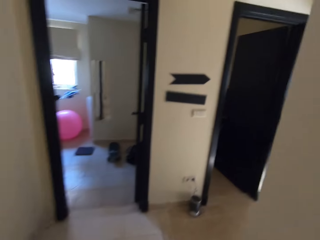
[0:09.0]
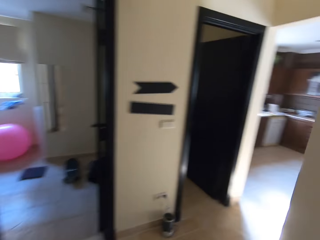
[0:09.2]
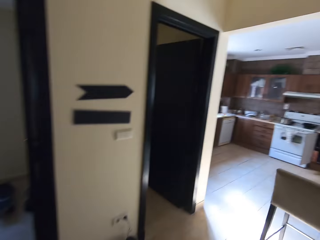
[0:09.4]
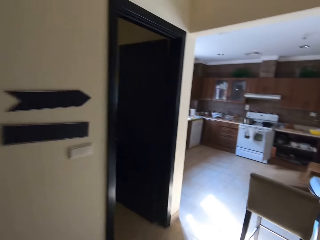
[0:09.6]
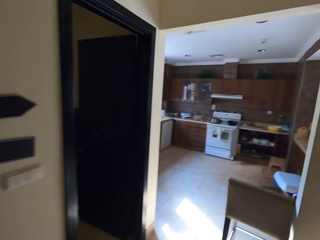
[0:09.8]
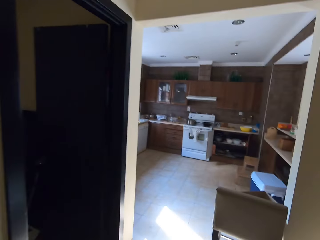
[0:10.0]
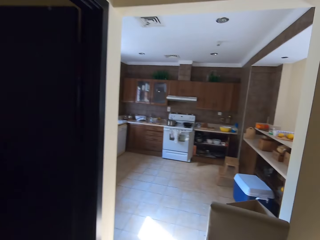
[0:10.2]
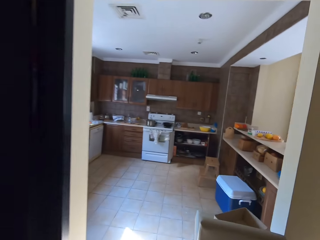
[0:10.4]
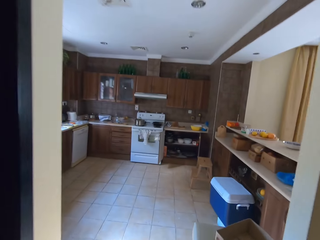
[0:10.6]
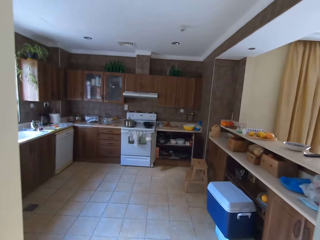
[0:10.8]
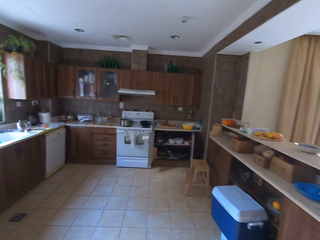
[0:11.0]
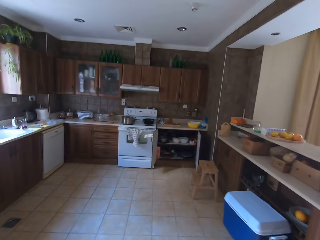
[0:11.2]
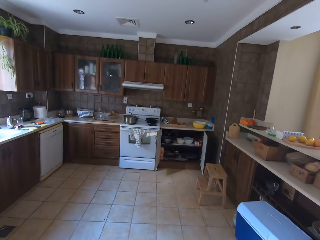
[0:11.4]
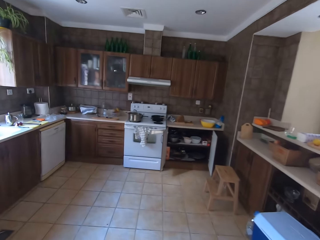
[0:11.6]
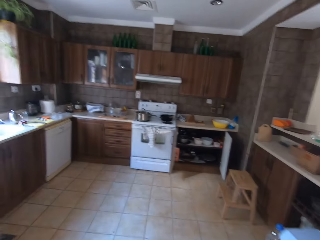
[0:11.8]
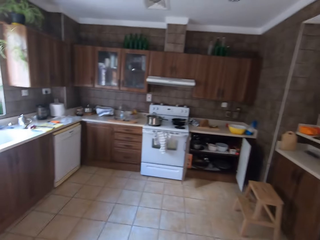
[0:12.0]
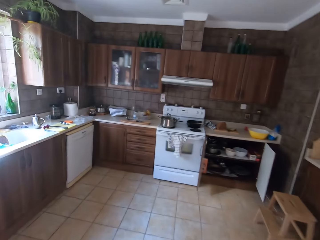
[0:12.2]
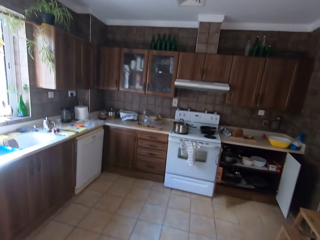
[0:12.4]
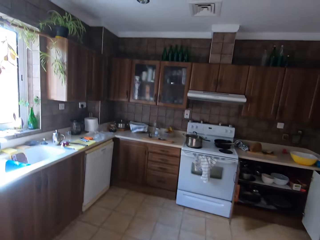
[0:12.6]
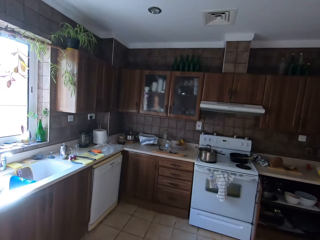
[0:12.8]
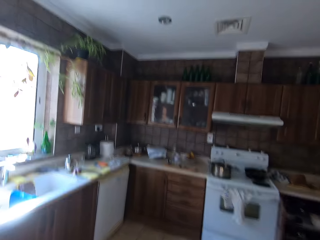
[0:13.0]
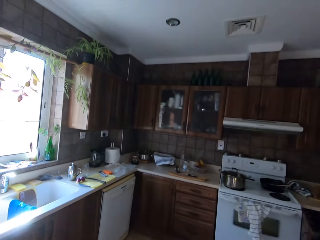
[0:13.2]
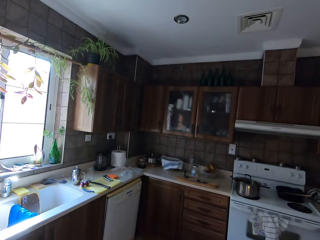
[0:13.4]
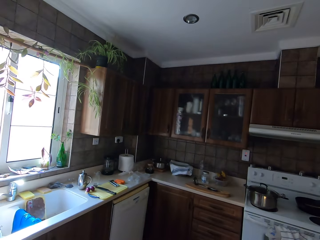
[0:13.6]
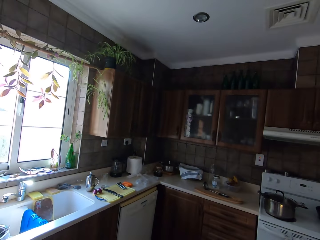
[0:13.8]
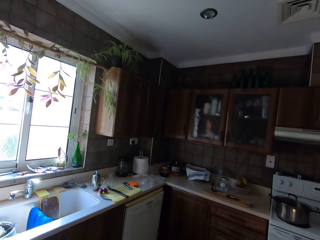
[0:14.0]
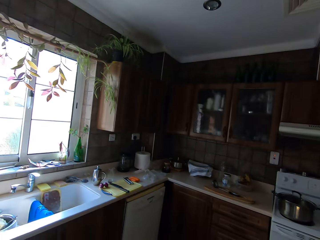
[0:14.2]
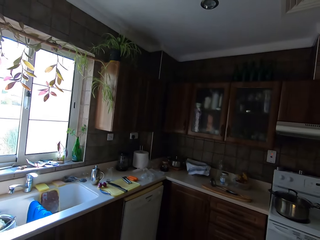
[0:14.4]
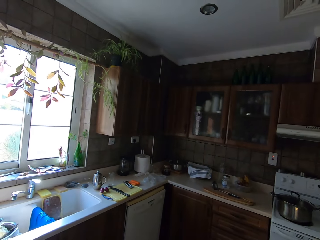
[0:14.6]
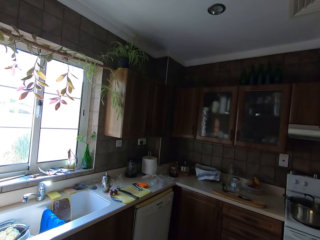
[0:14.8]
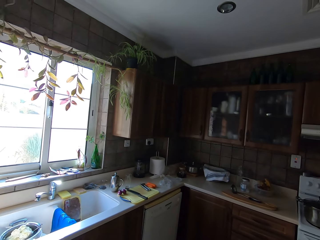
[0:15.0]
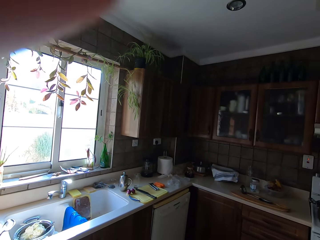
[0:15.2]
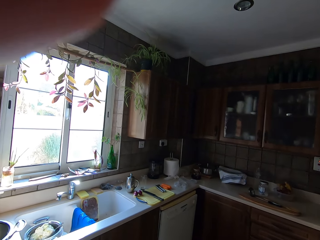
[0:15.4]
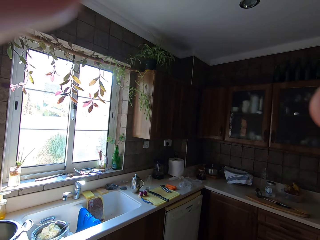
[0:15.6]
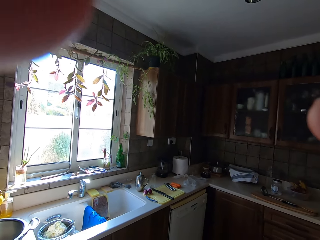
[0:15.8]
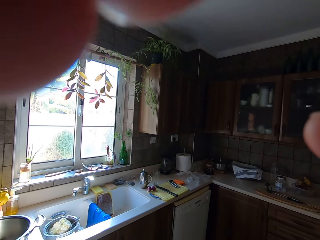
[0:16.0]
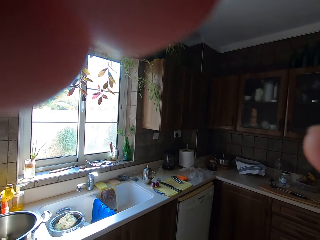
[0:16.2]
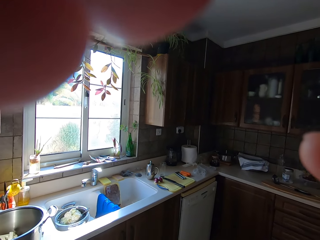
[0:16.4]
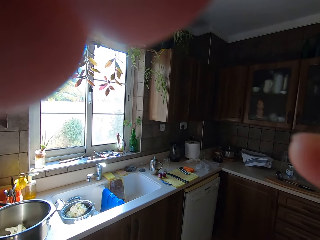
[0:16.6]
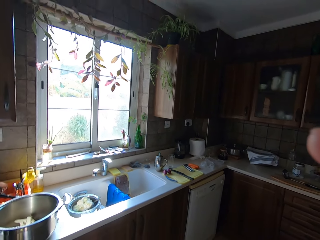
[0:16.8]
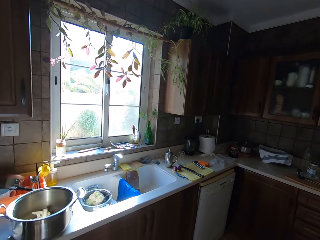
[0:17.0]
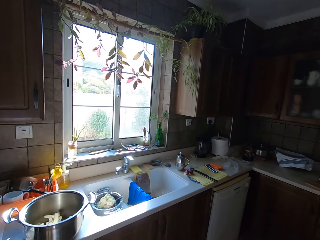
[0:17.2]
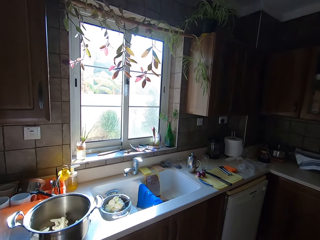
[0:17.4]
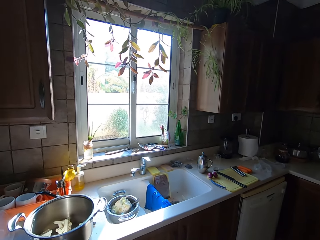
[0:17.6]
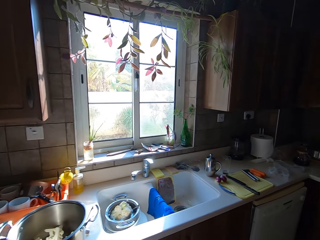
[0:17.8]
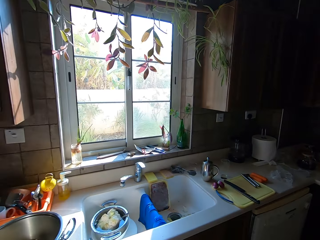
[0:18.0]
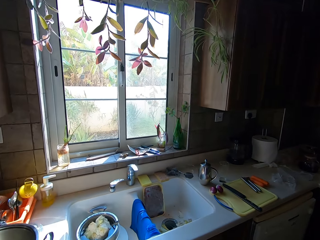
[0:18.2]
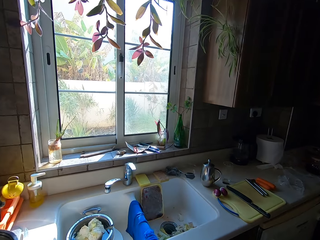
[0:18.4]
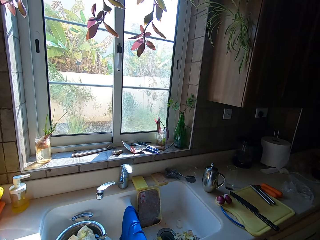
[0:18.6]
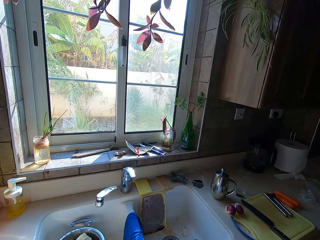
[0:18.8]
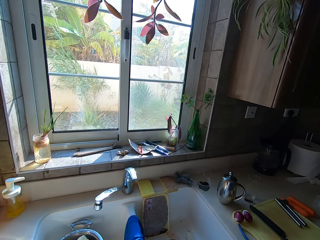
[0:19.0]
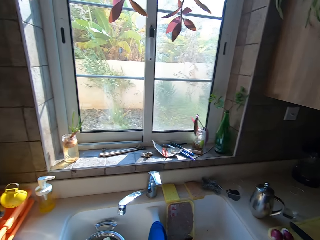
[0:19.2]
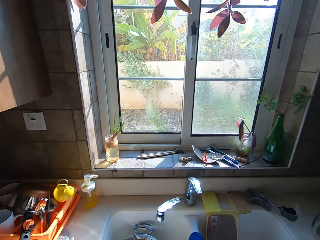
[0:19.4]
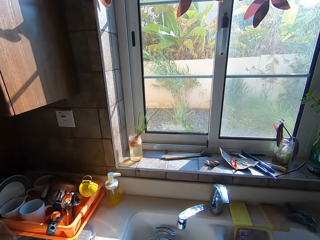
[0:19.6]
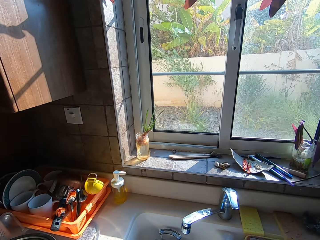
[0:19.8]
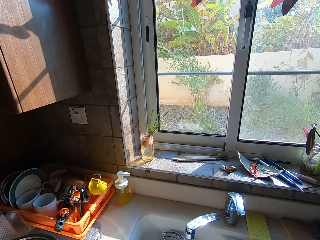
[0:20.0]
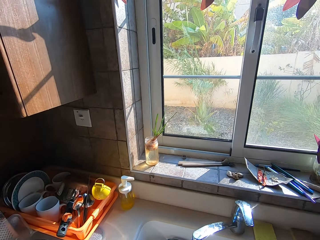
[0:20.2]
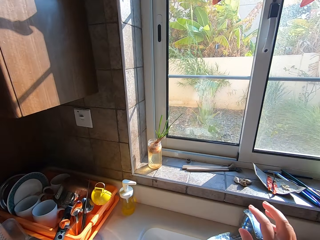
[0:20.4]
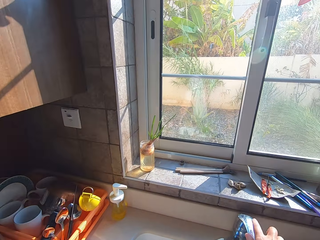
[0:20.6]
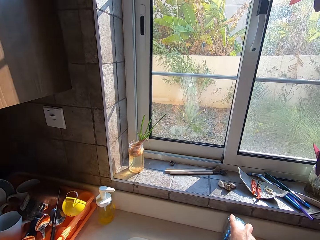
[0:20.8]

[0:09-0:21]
The camera wearer speaks. They walk into a kitchen. They speak. They look around the kitchen. They adjust a camera. They walk around the kitchen. They walk towards a sink.

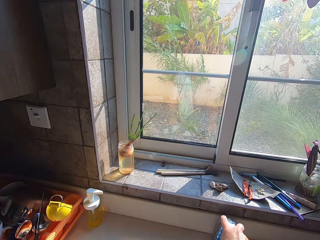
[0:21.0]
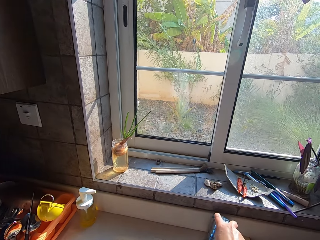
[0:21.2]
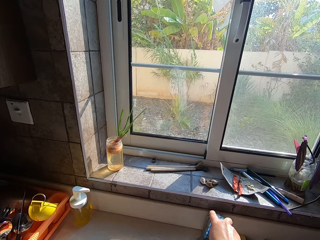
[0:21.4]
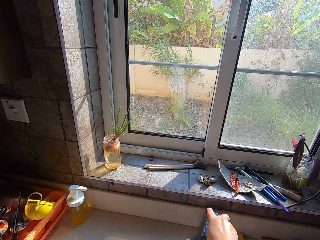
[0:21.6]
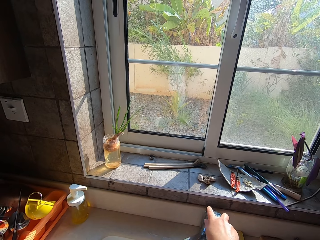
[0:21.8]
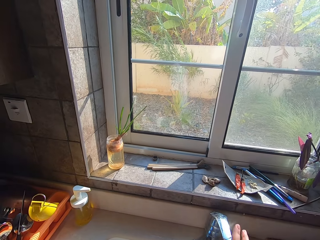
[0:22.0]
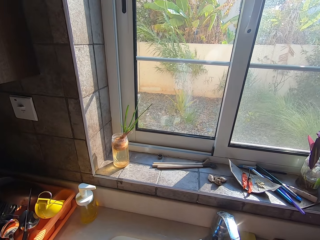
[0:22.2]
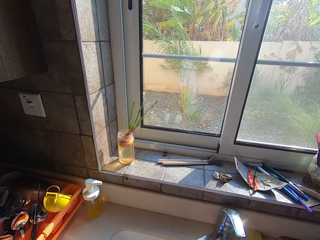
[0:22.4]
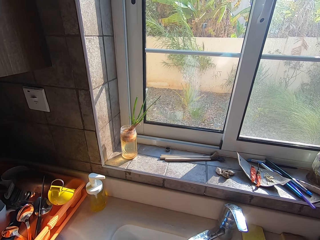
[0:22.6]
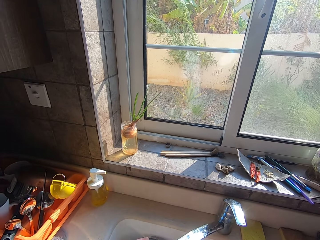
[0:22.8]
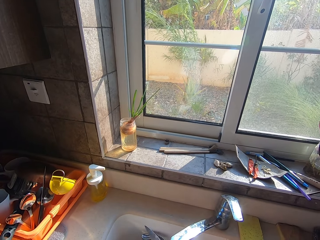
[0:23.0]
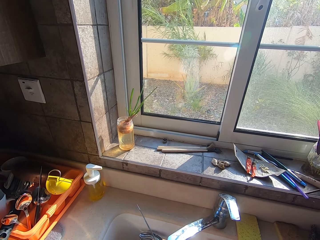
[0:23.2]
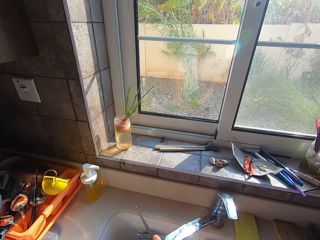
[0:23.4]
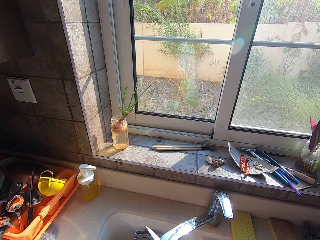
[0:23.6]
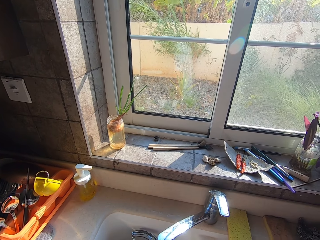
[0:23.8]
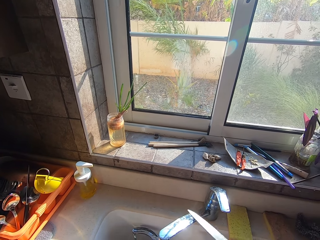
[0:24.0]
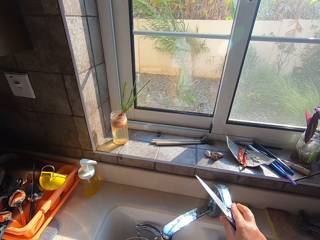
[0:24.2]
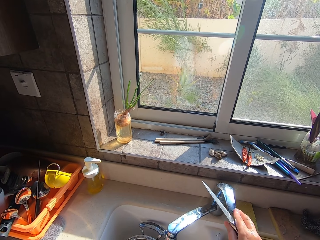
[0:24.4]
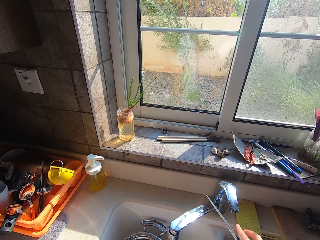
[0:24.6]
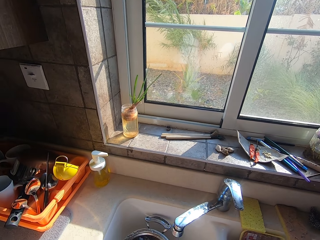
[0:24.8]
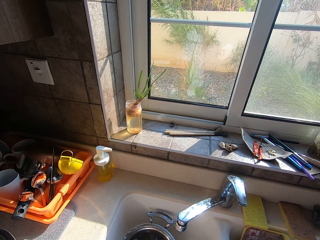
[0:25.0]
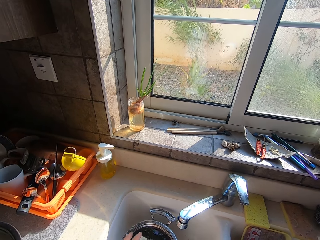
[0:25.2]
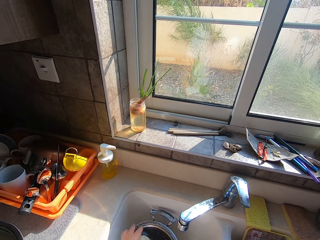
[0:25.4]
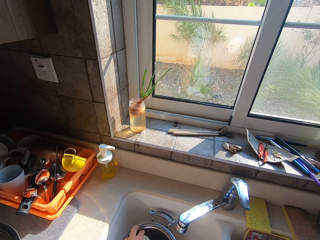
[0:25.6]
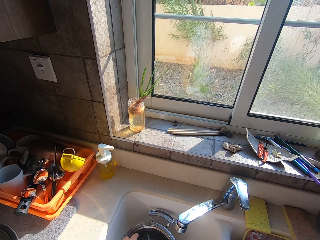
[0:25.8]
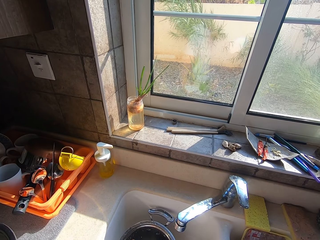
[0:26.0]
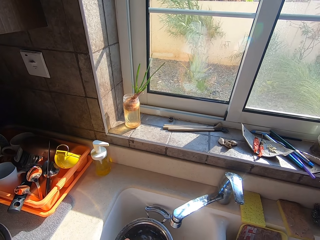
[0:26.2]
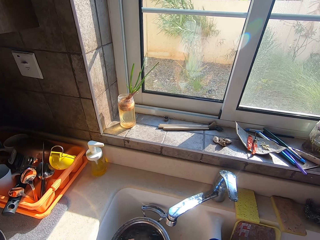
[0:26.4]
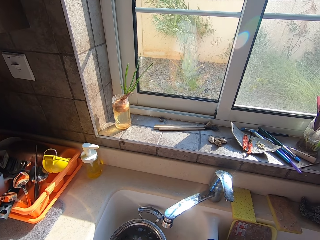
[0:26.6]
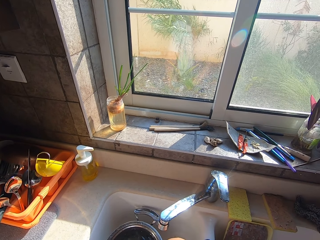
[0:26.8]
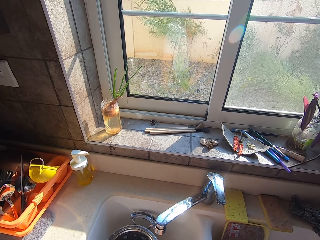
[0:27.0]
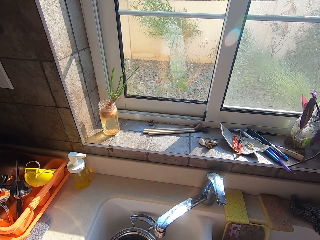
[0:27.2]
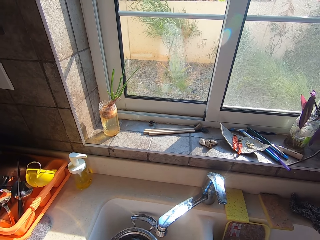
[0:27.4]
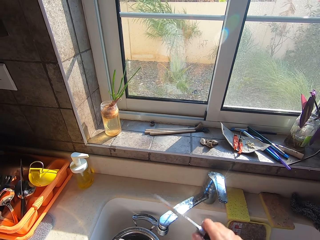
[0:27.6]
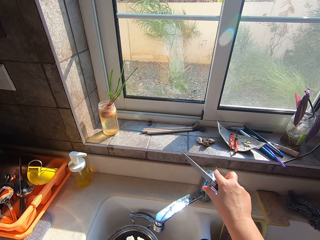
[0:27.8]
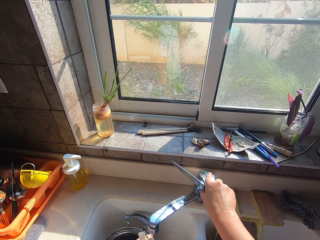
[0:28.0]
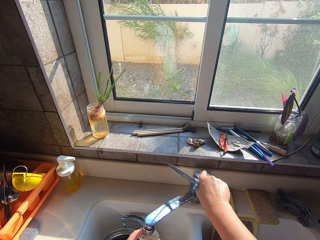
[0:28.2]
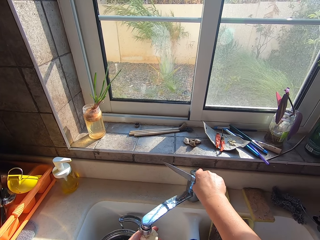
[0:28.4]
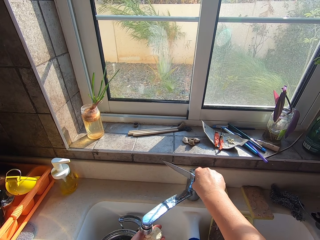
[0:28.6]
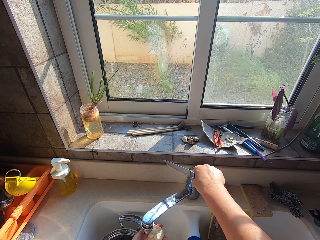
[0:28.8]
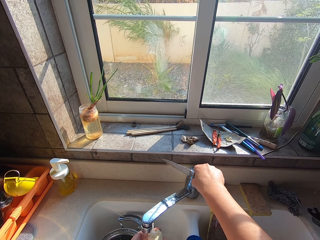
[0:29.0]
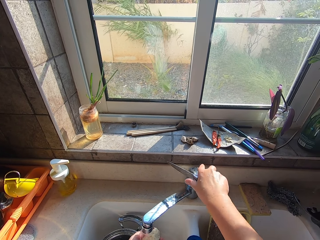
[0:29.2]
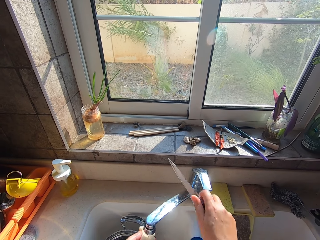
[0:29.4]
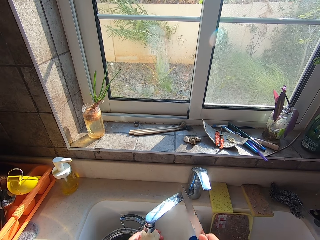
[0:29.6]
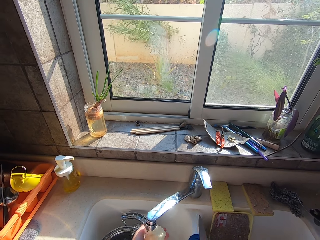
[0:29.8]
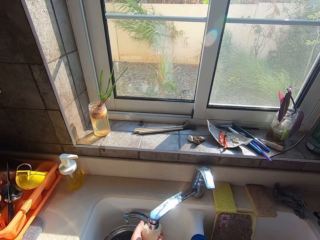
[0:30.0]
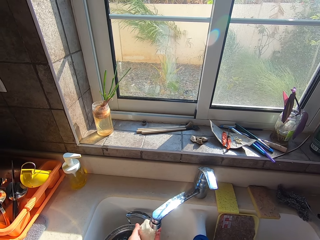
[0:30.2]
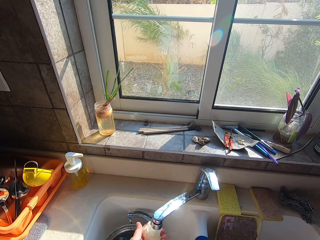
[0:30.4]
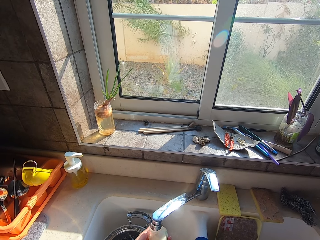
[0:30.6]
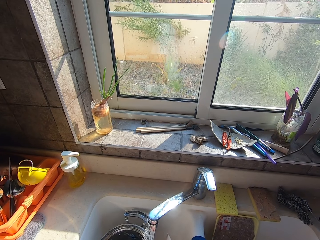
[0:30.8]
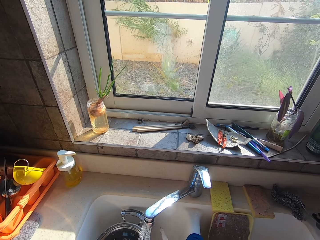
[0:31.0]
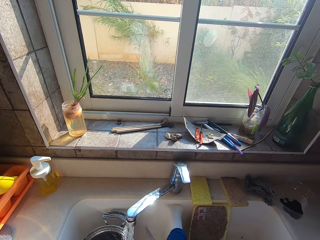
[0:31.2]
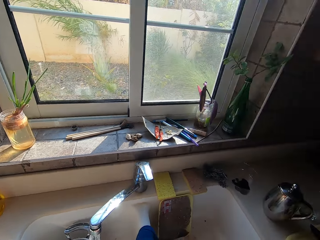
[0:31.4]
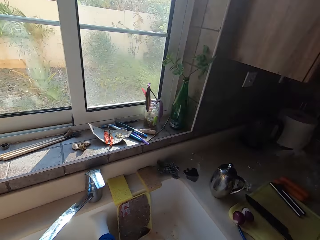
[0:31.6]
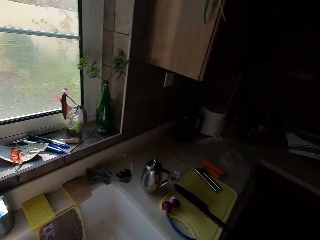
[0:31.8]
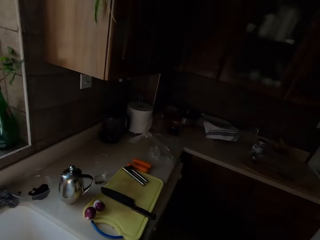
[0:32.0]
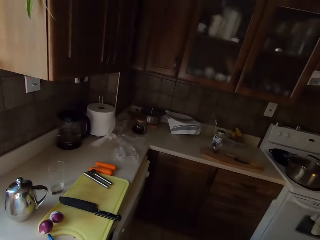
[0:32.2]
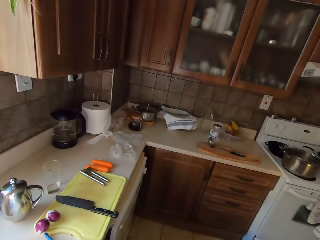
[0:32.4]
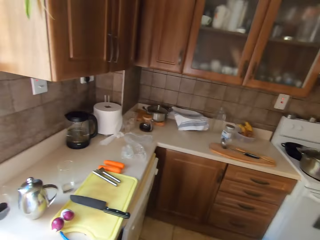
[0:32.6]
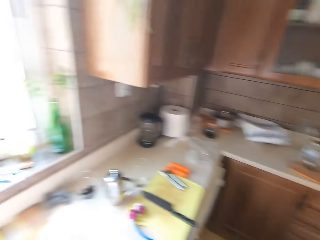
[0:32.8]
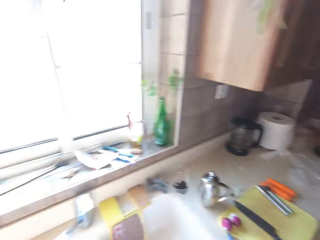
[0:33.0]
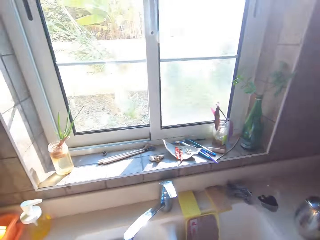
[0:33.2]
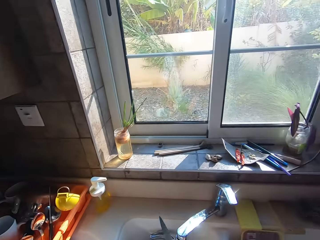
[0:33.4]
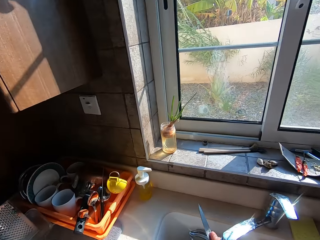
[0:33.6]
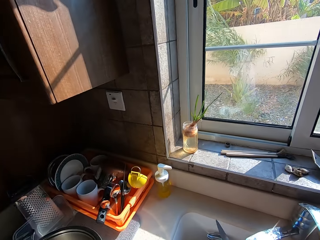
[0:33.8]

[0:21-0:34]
The camera wearer runs tap water. They wash a knife. They close the tap. They open the tap. They wash an onion. They run water in a pot. They look around the kitchen.
